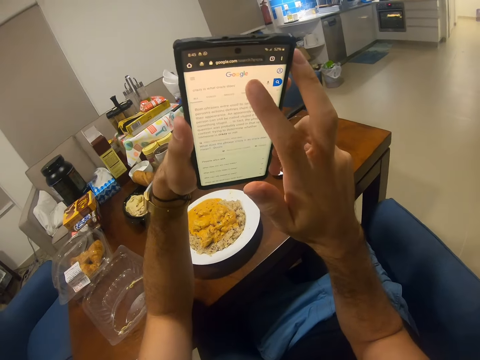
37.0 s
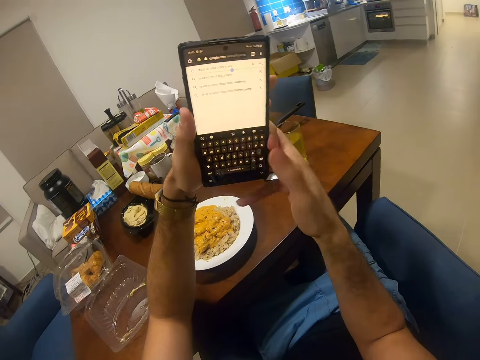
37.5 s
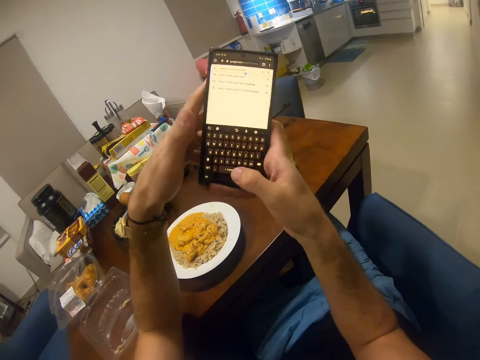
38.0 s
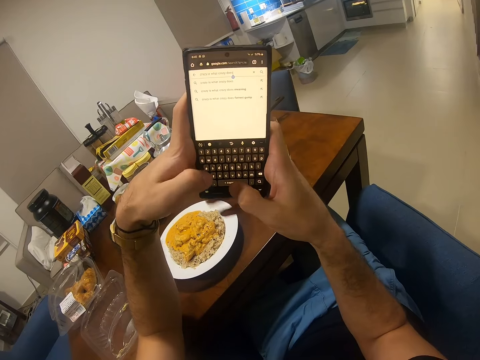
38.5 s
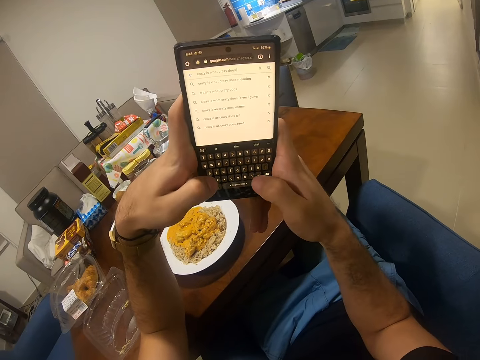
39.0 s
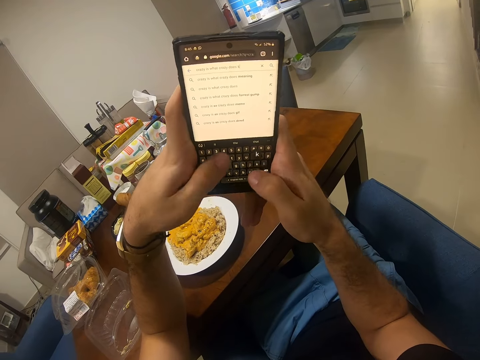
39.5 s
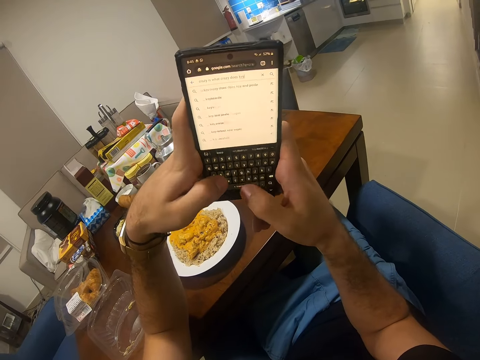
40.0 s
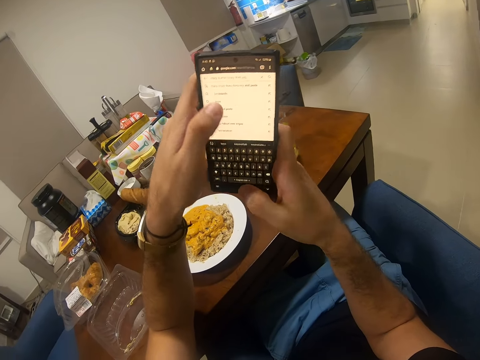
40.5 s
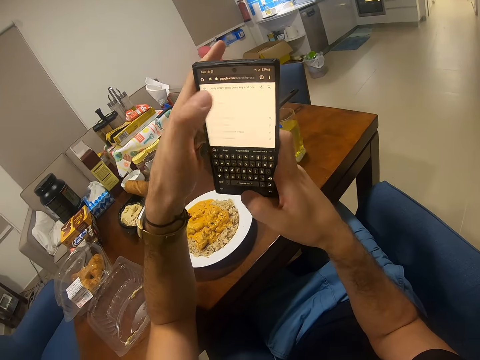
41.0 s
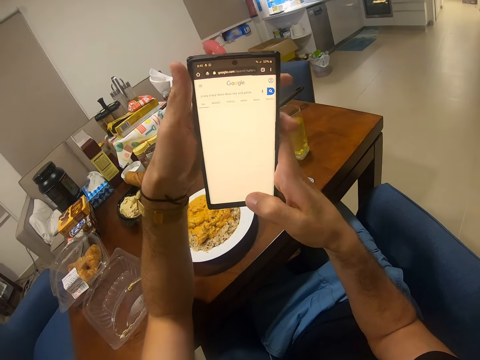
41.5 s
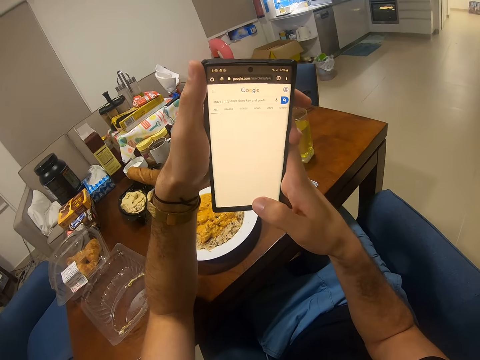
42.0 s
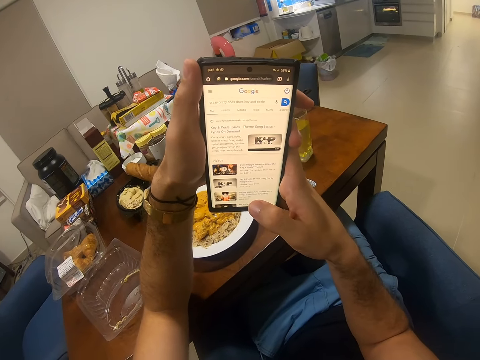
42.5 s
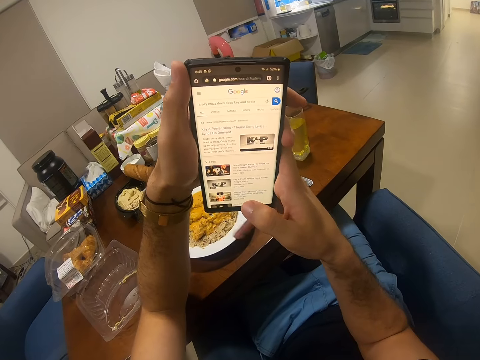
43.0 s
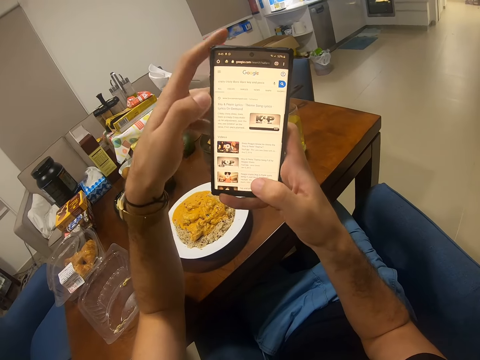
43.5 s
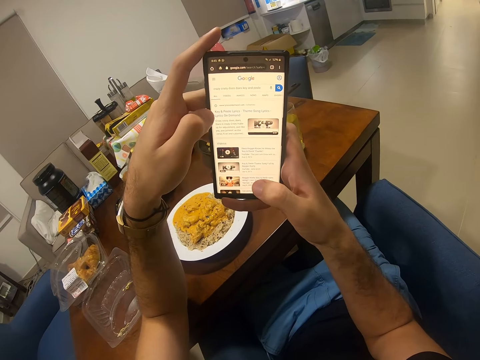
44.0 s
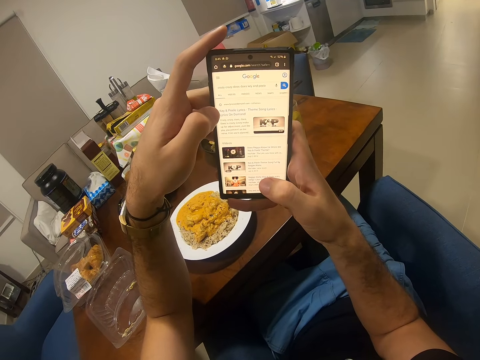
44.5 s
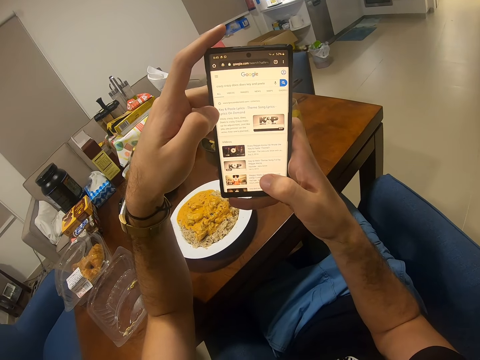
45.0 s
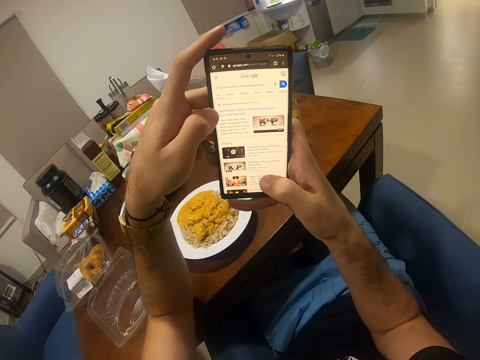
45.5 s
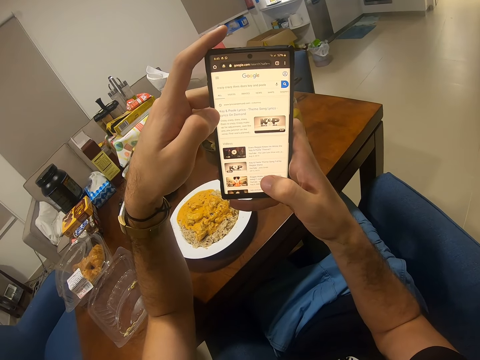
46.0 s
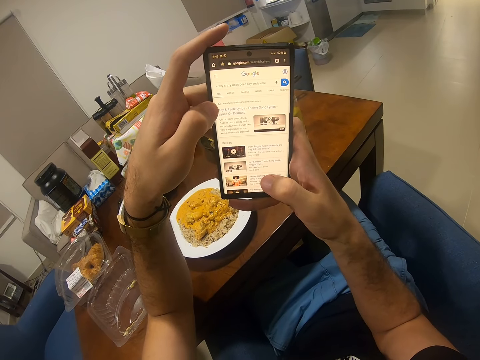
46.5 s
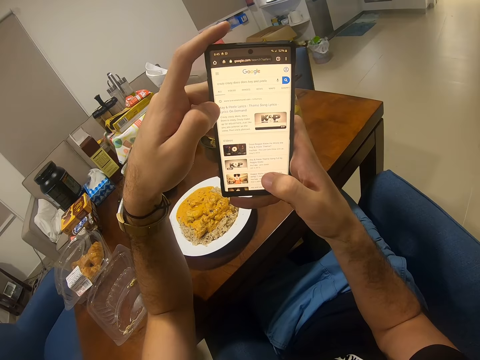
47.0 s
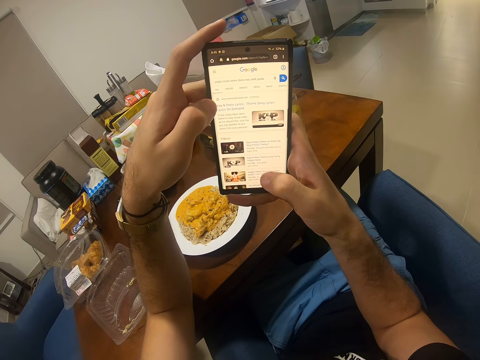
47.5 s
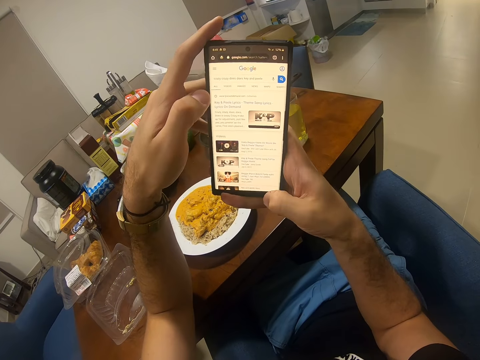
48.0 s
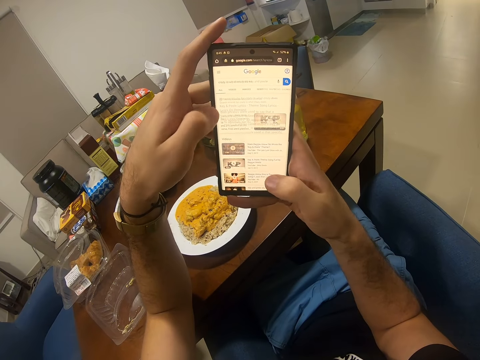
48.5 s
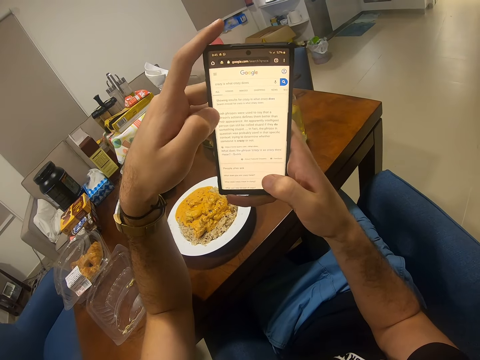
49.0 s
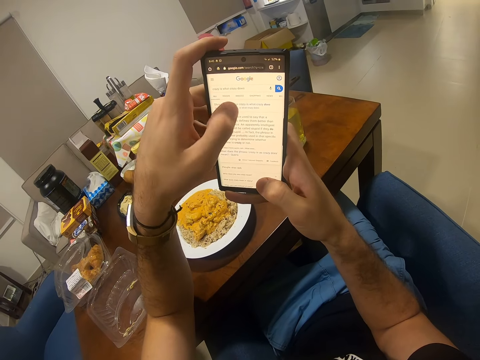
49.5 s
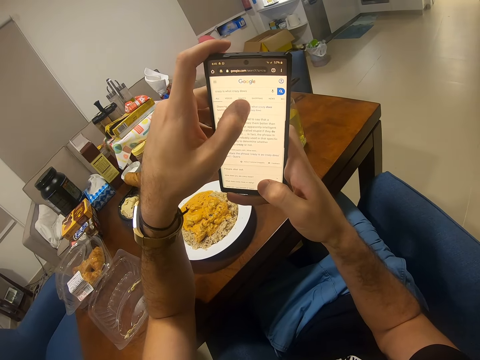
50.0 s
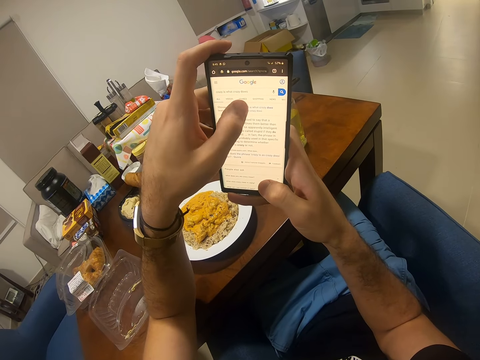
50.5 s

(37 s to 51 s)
The camera wearer types on the phone. They scroll the phone. They look at the phone. They scroll the phone.

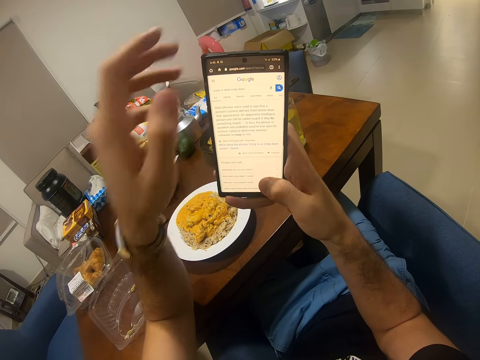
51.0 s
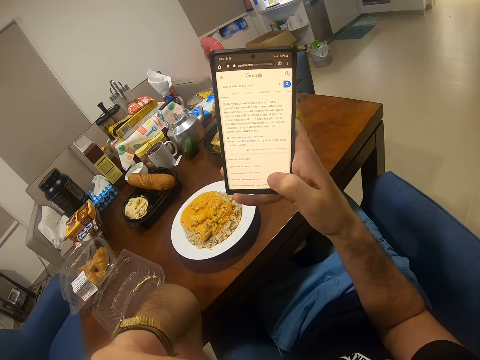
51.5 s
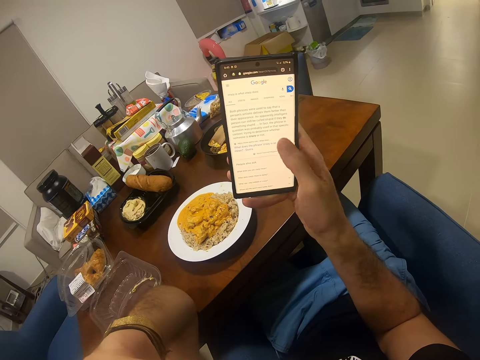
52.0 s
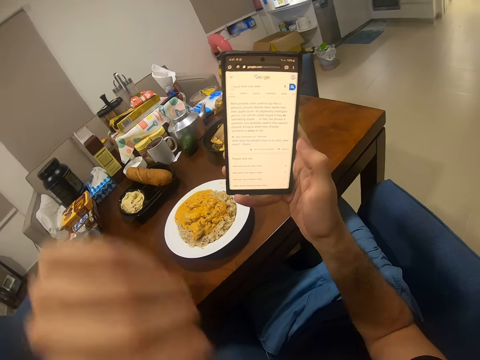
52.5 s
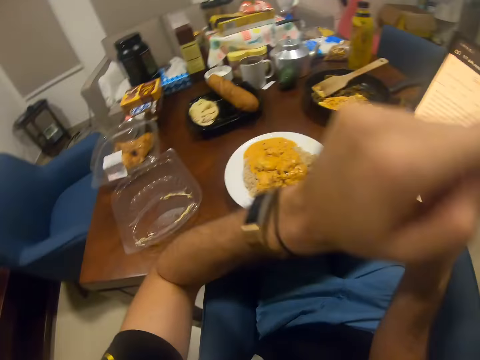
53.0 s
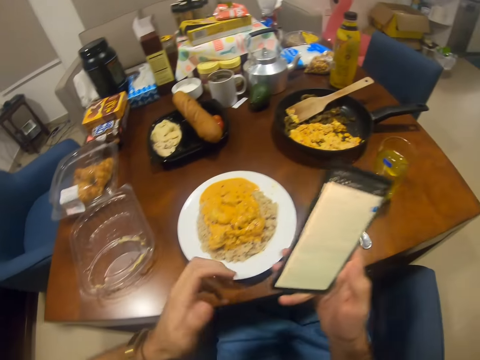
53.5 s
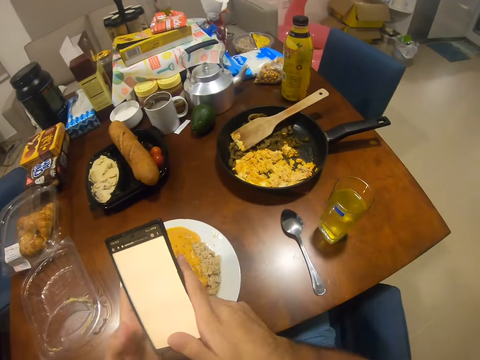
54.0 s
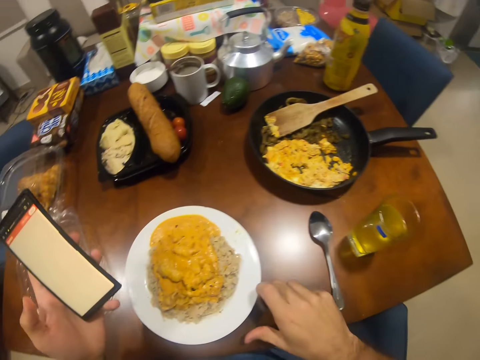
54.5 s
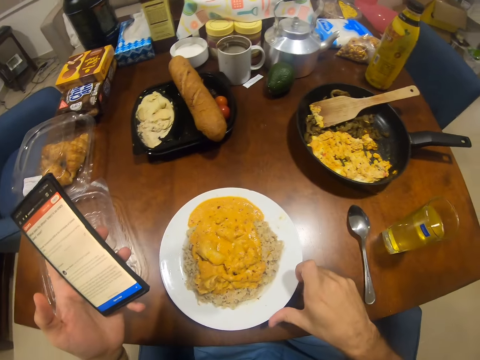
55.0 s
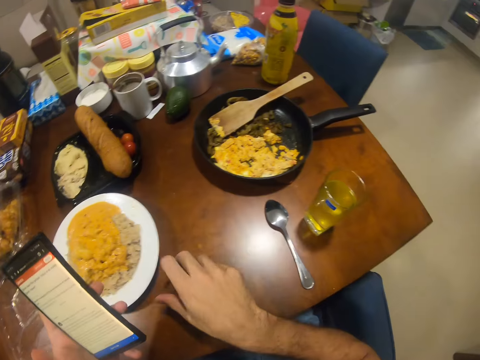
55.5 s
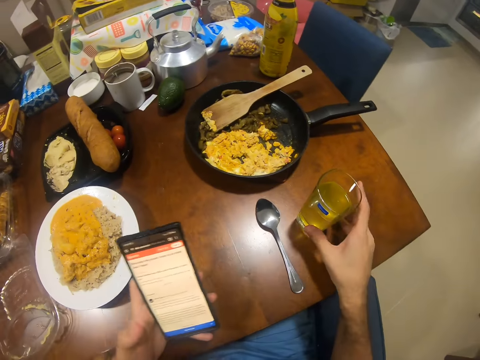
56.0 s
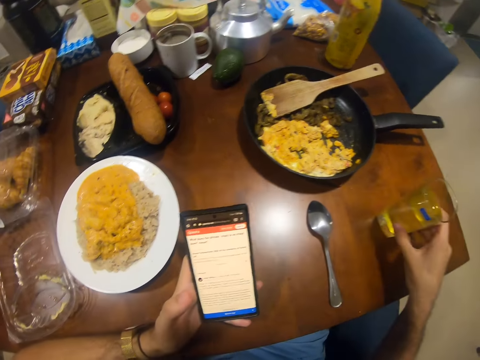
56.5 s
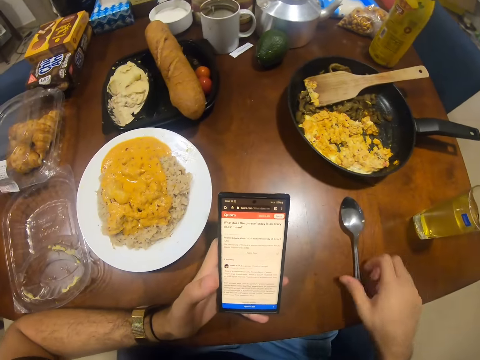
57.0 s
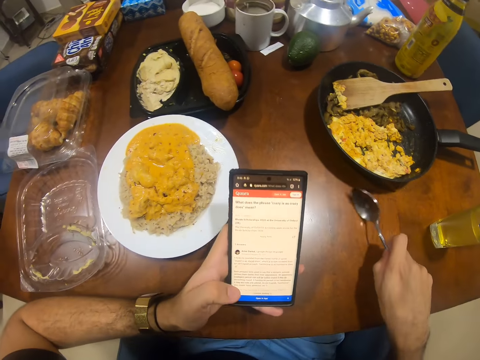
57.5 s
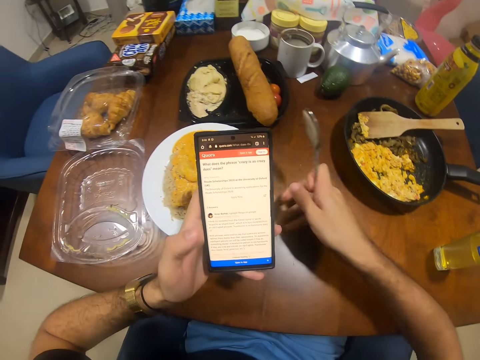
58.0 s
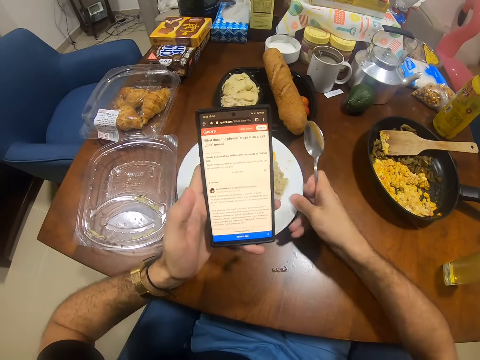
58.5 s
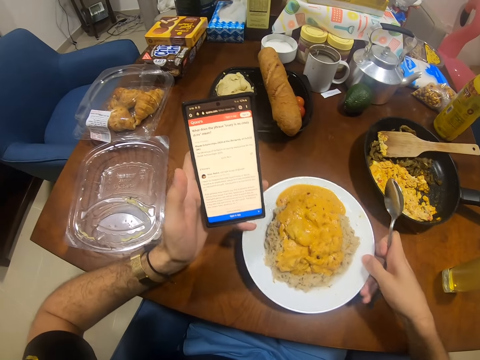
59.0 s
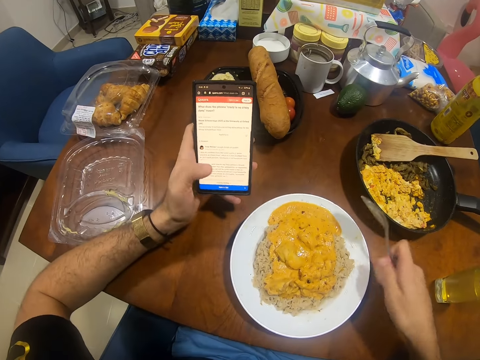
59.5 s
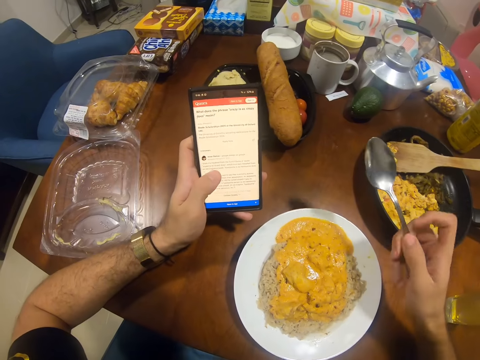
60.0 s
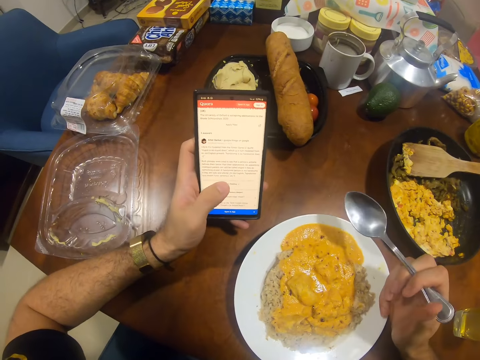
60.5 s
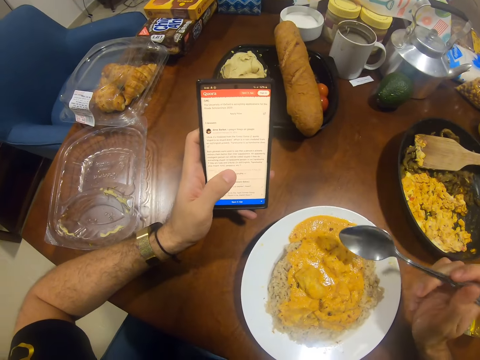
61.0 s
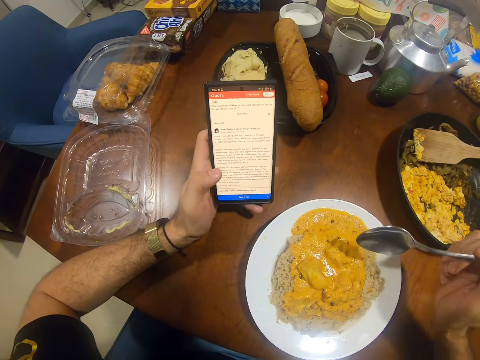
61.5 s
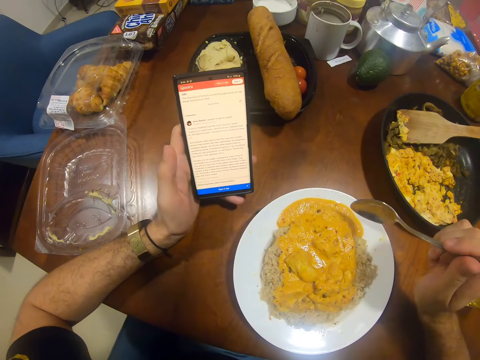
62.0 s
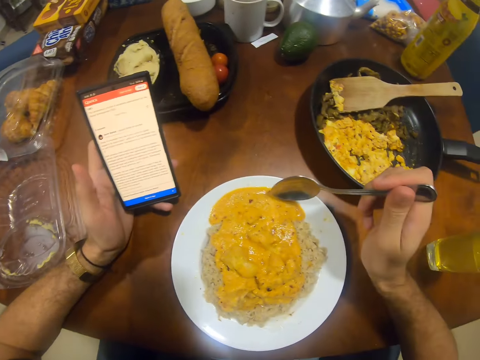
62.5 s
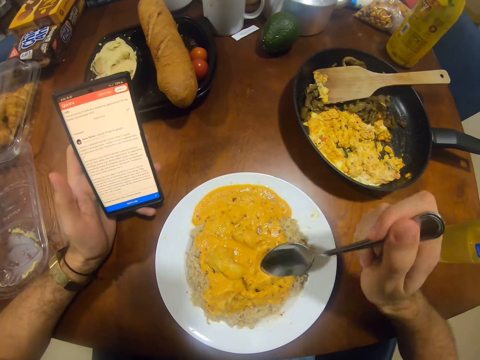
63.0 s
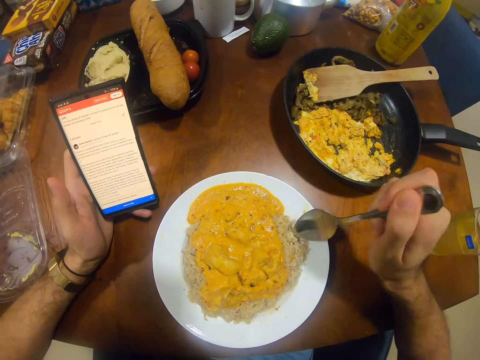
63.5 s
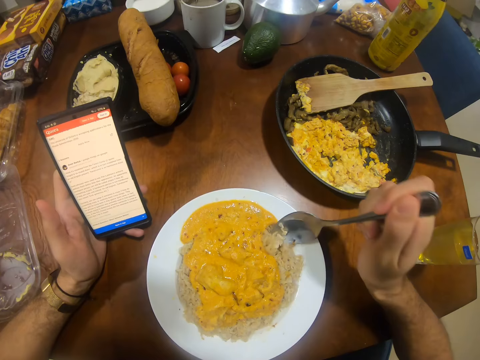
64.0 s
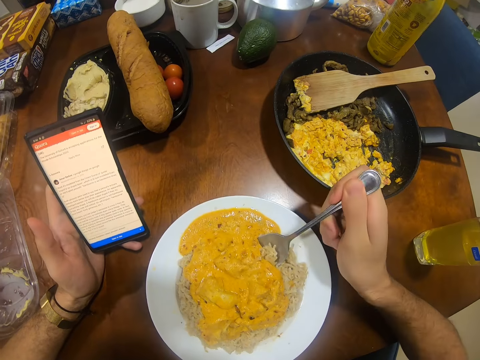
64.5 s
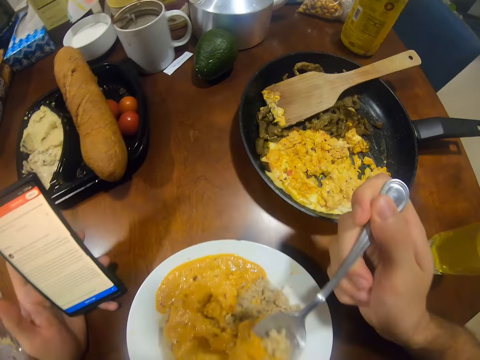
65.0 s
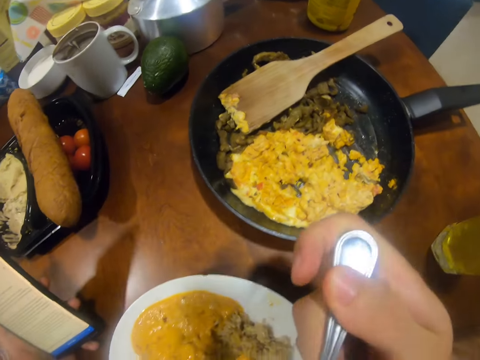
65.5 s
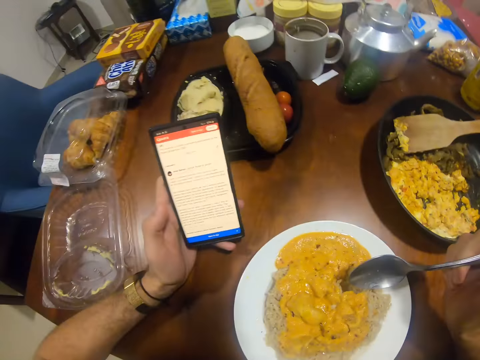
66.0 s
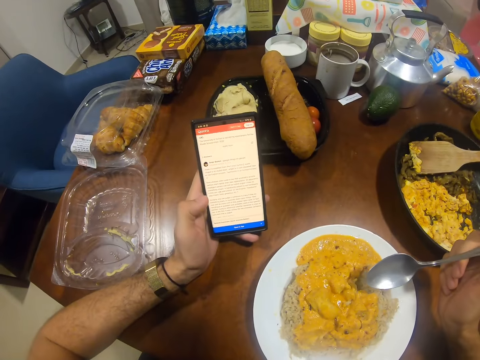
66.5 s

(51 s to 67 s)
The camera wearer touches something with his left hand. He uses his hand. He moves a plate on a table with his right hand. He moves a glass of juice on the table with his right hand. He picks up a spoon from the table with his right hand. He drags the plate on the table with his right hand. He operates the phone with his left hand. He mixes the food. He eats rice from the plate with the spoon in his right hand.
